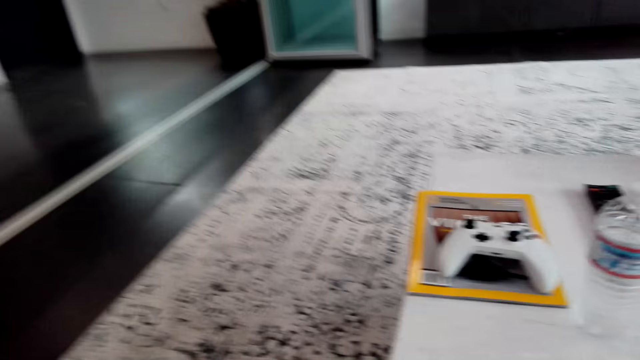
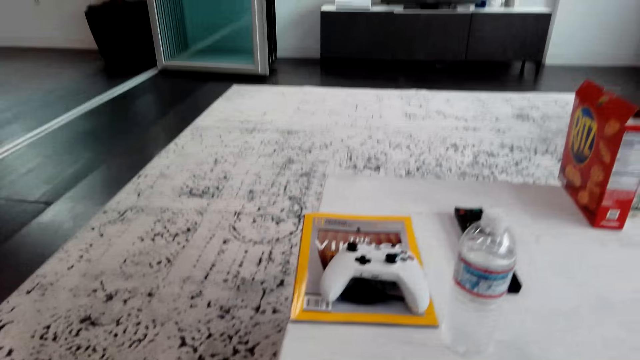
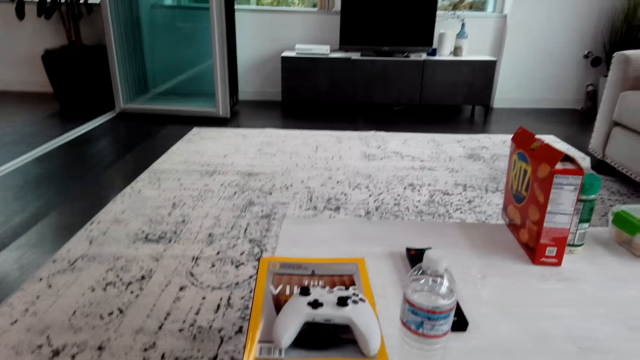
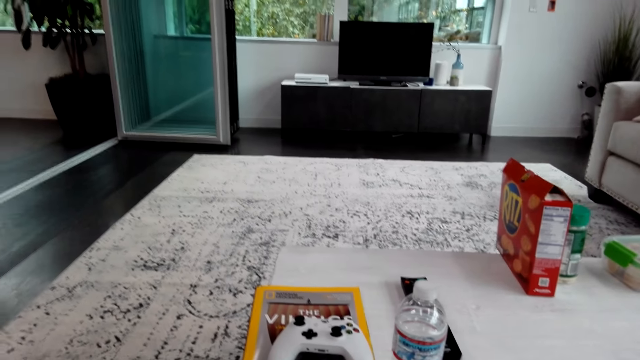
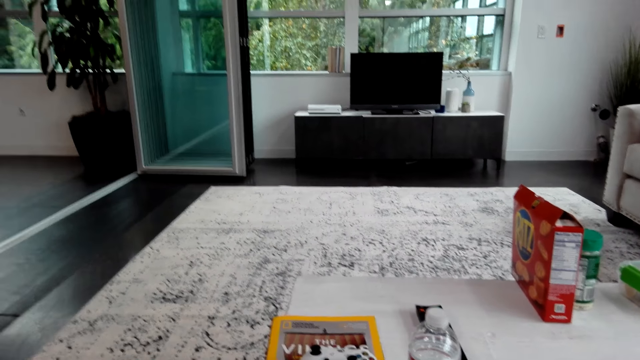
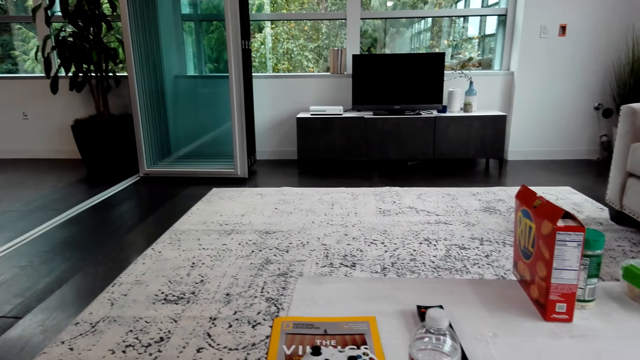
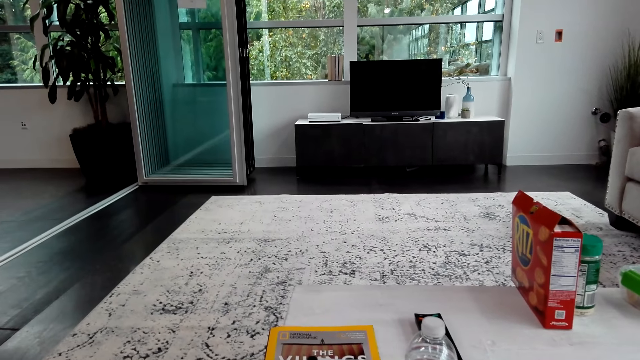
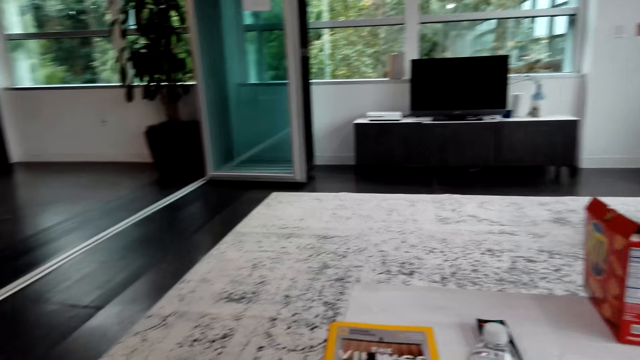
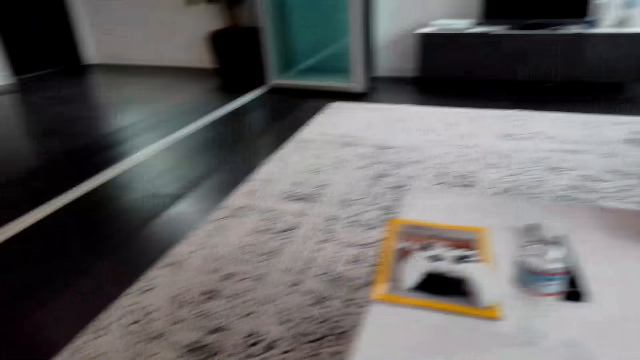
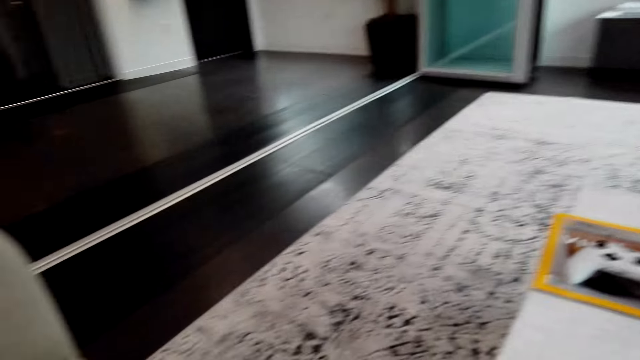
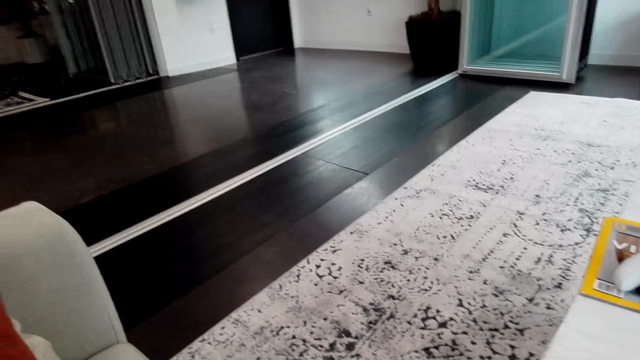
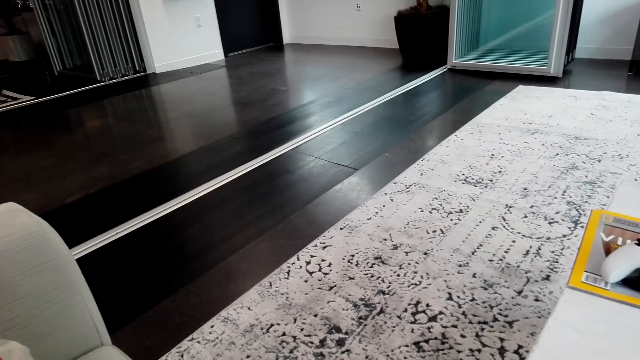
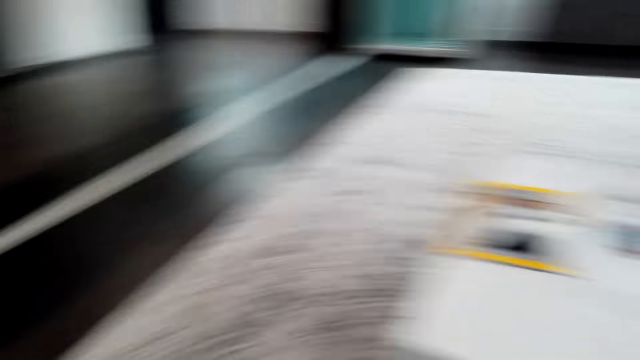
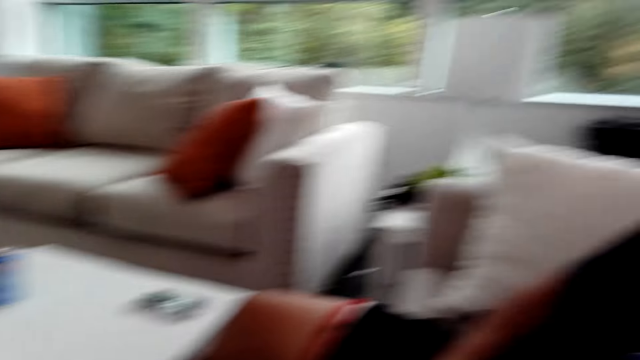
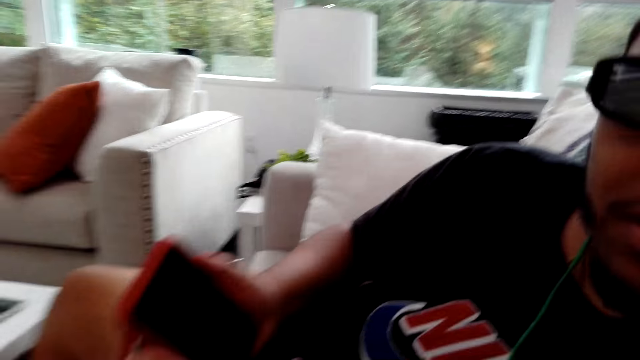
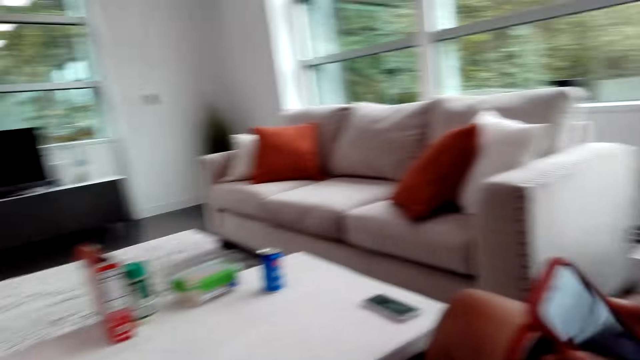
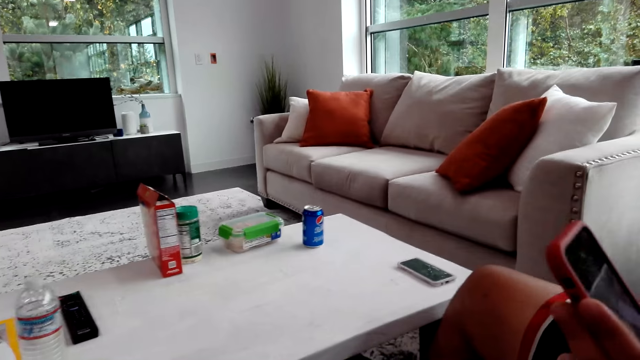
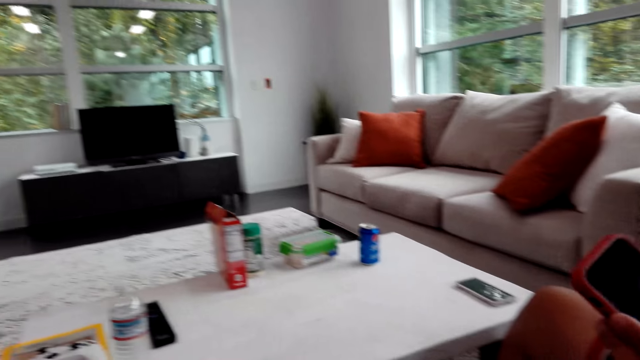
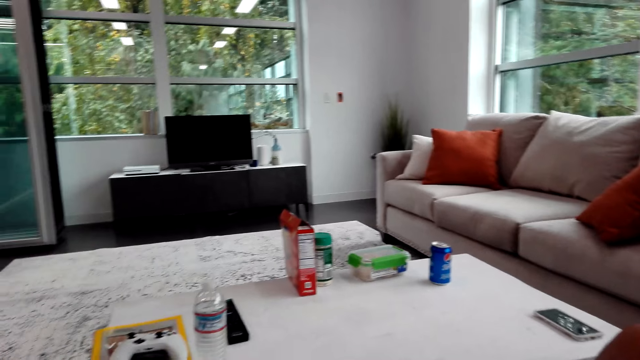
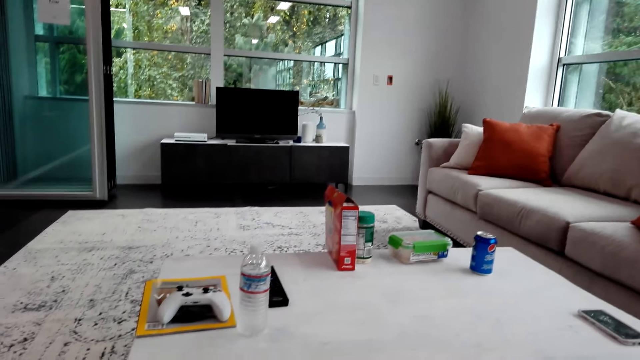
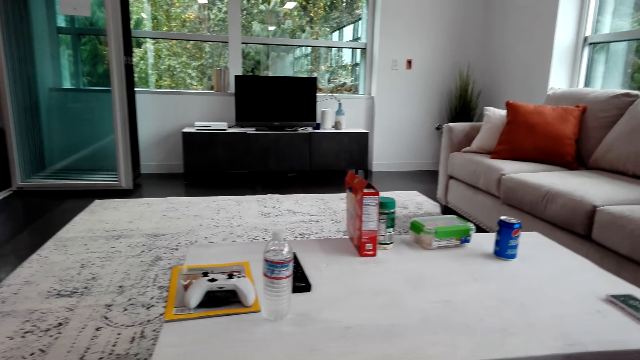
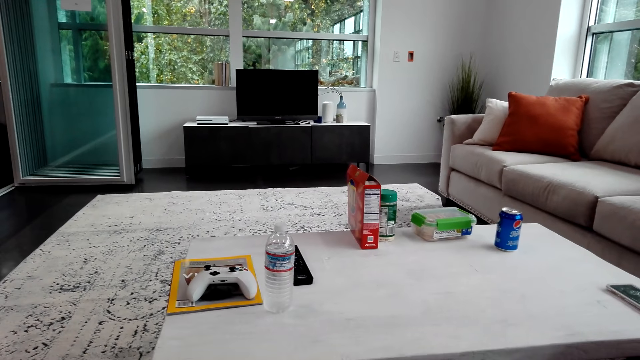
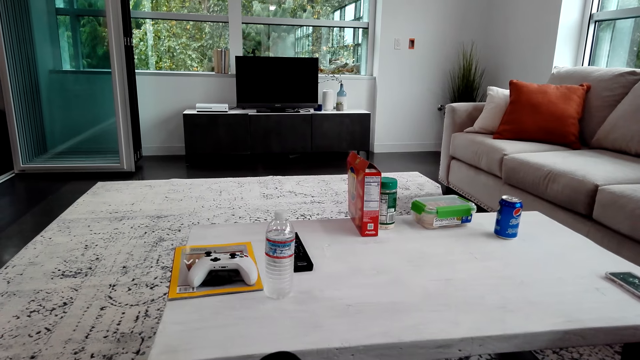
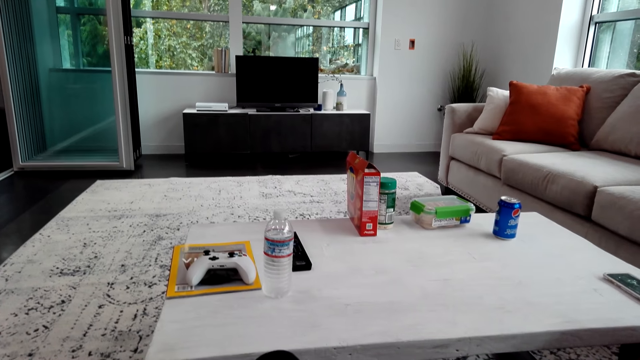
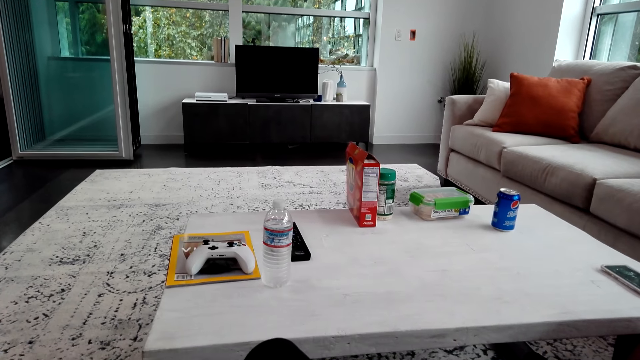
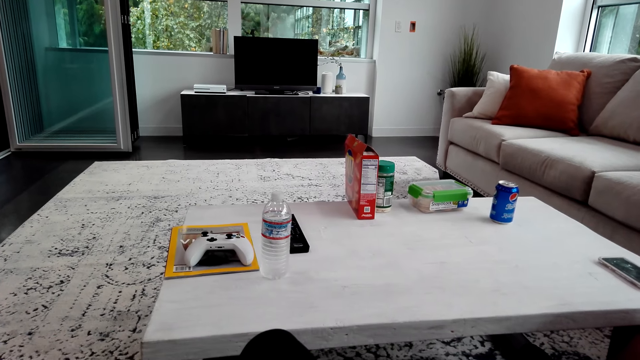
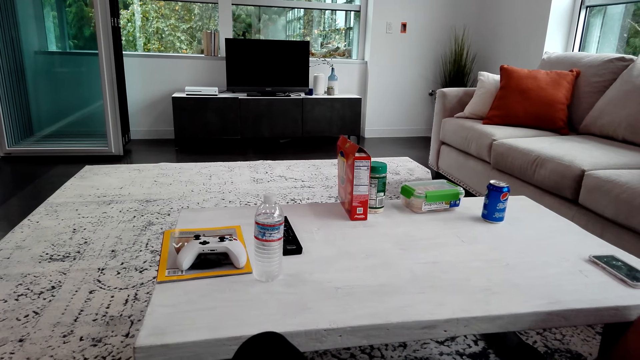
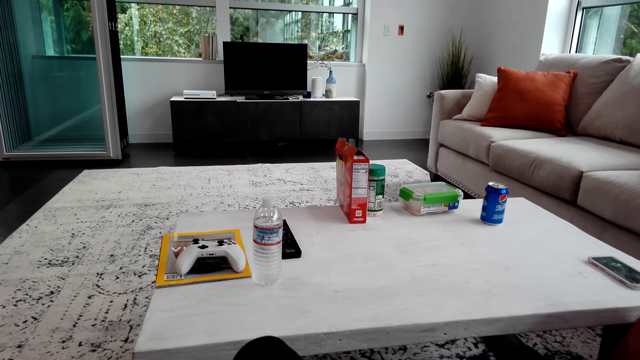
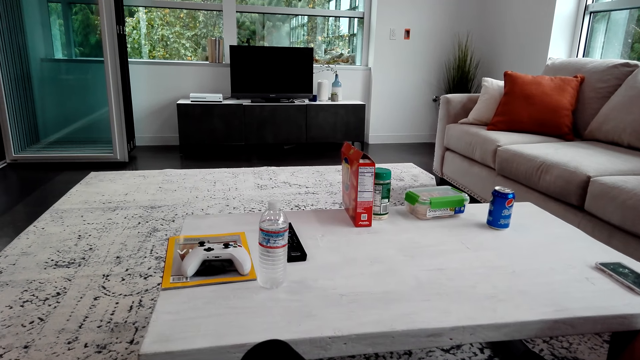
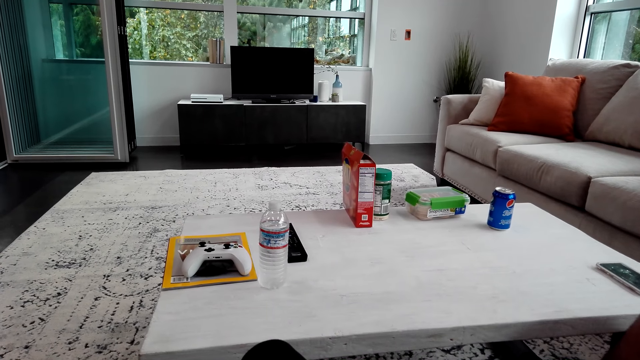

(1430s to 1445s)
The camera wearer talks to the man. They look around. The man picks up a phone and holds the phone. The camera wearer talks with the man. They look around.

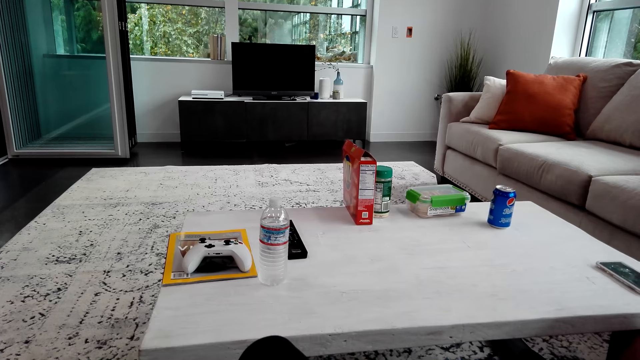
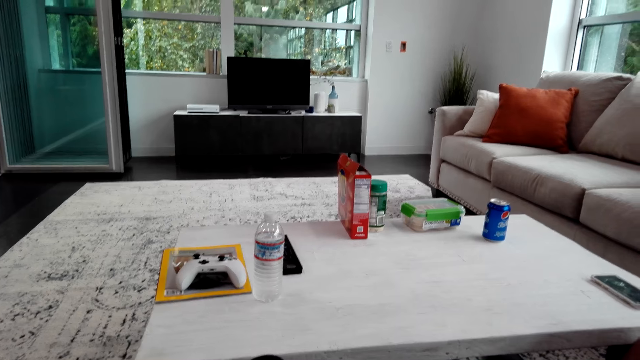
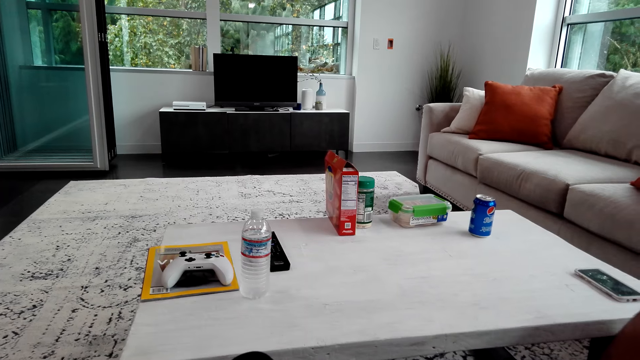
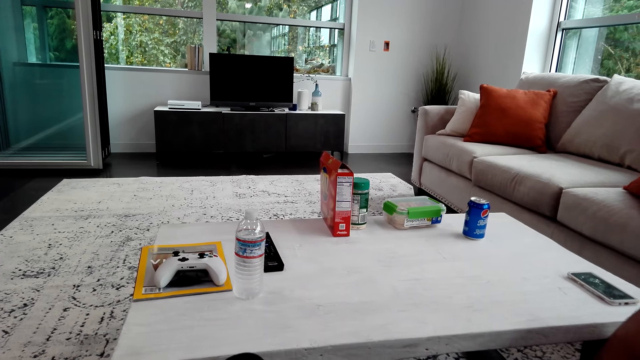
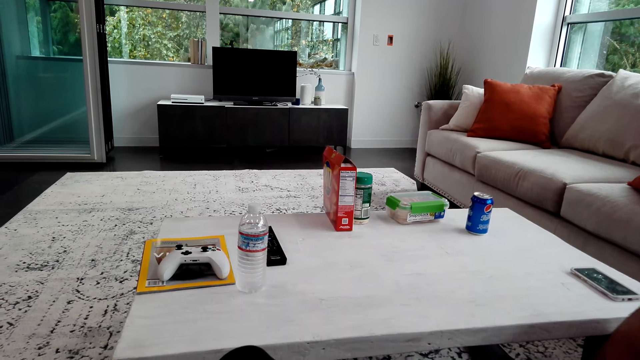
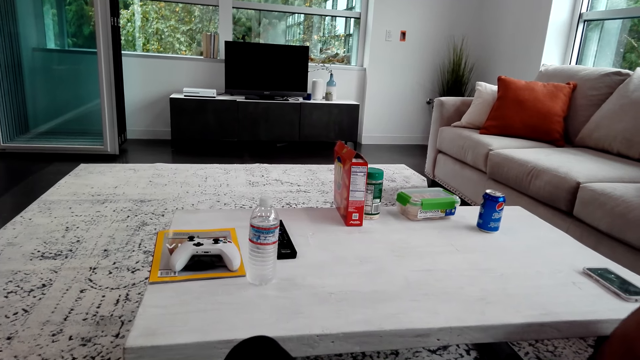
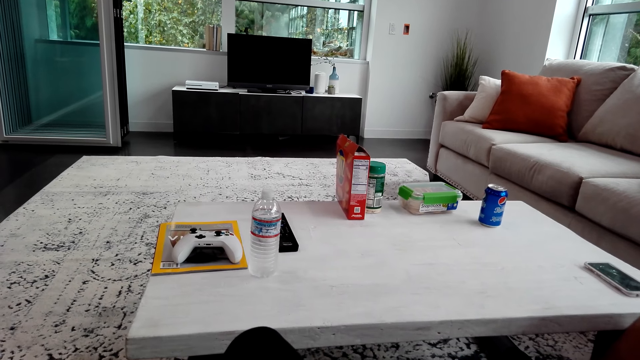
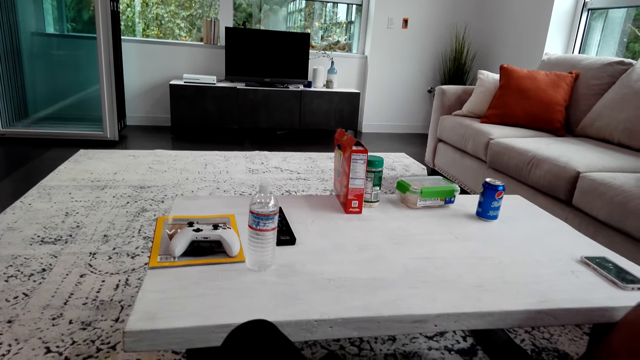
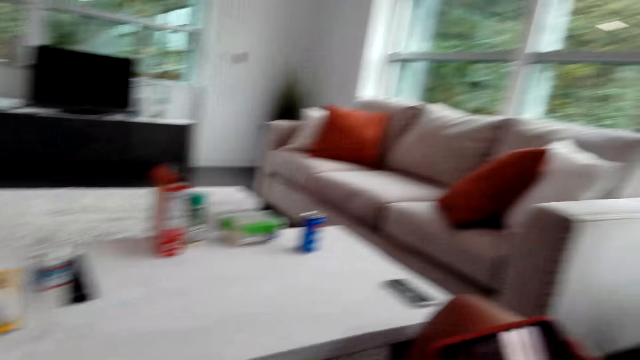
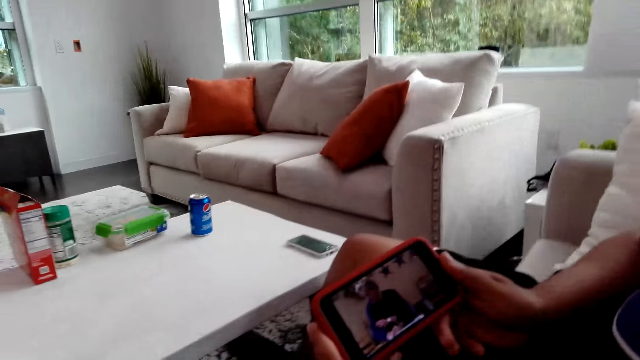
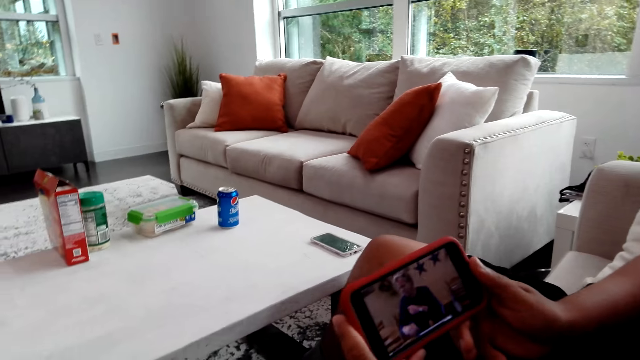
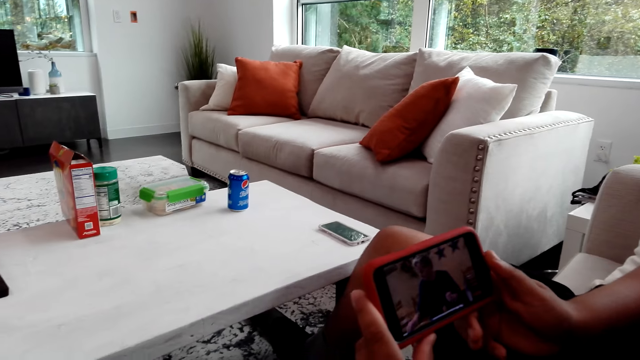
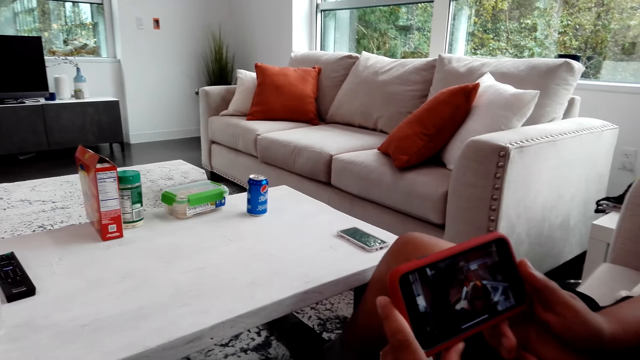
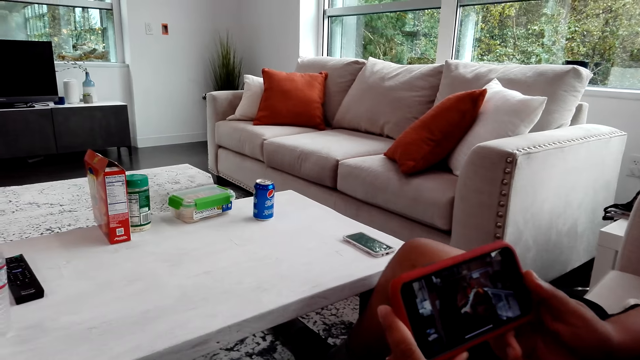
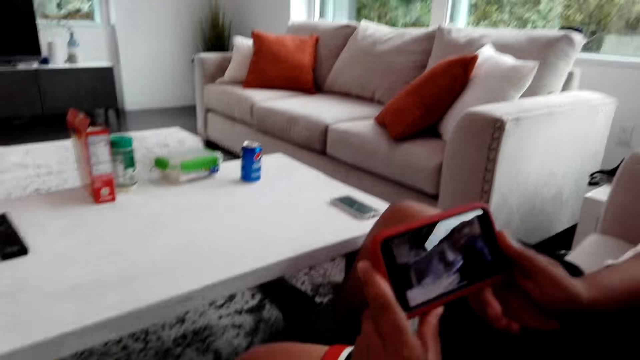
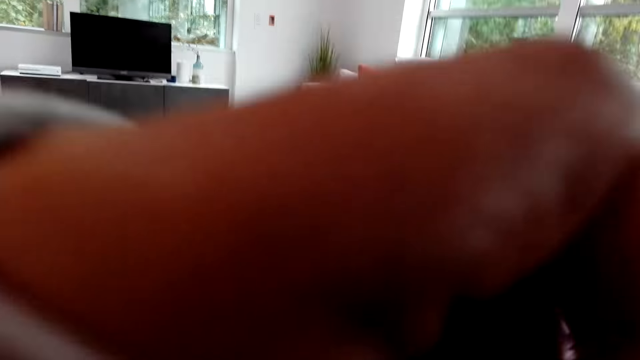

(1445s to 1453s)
The camera wearer talks to the man. The man looks at a phone and holds the phone. The camera wearer stares at the phone.
